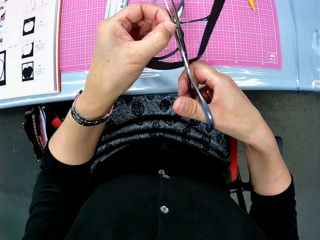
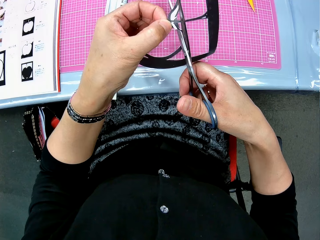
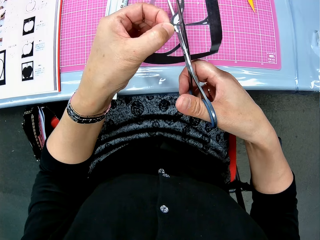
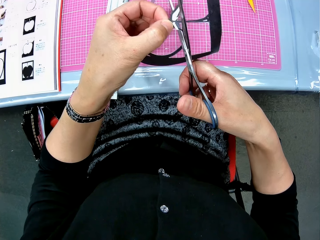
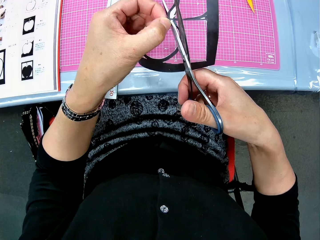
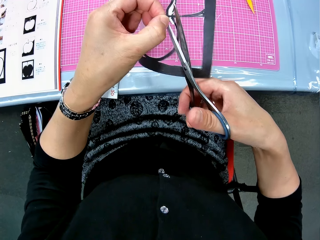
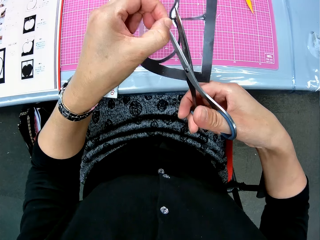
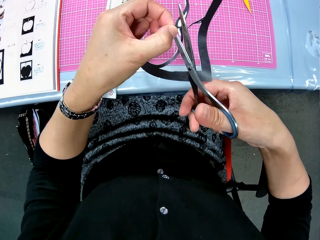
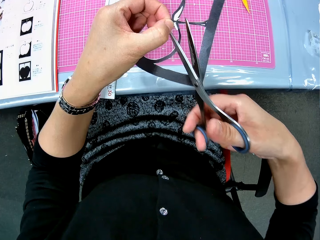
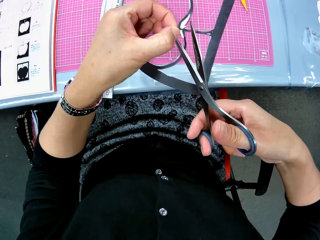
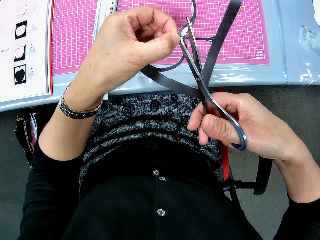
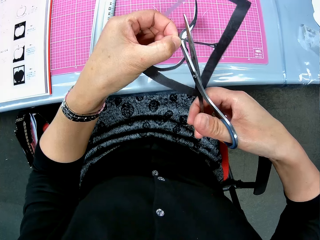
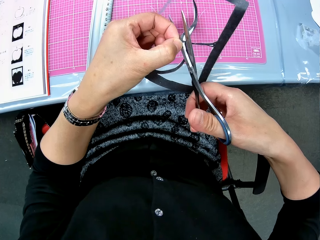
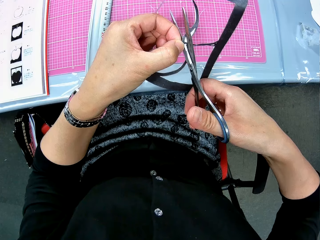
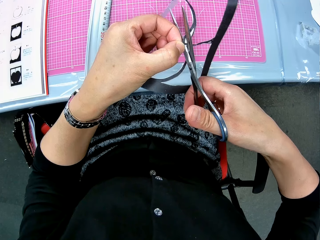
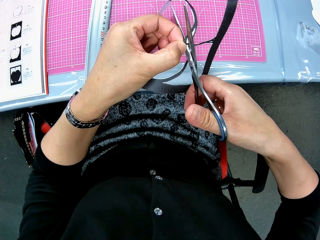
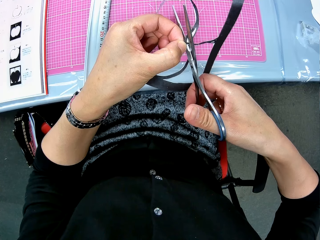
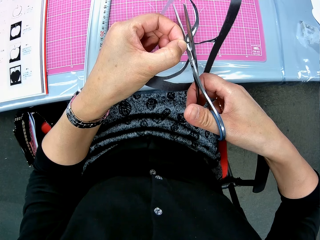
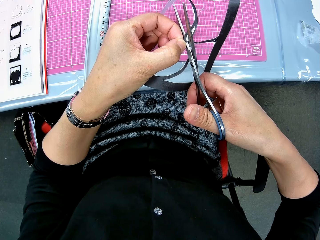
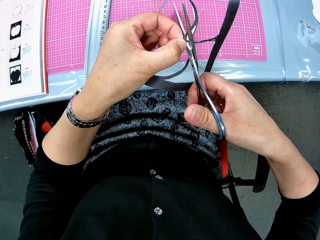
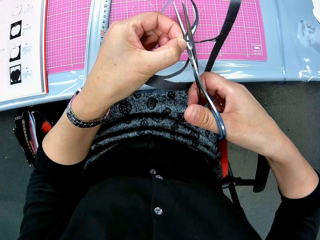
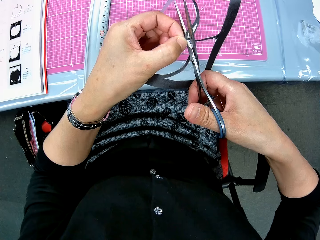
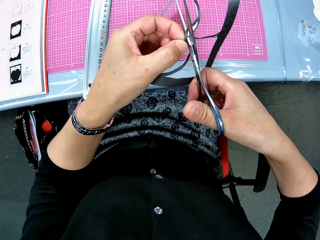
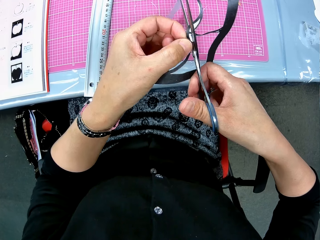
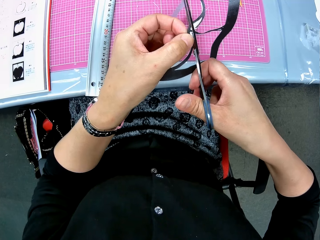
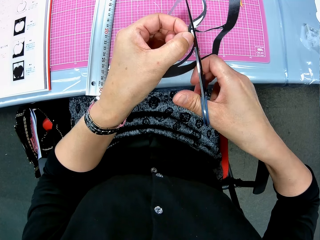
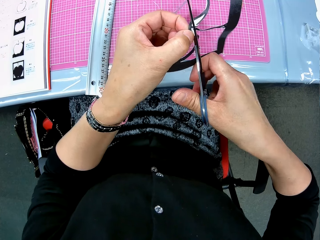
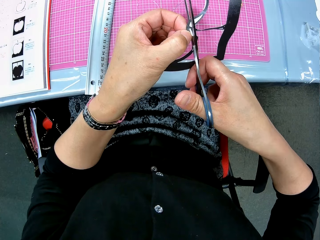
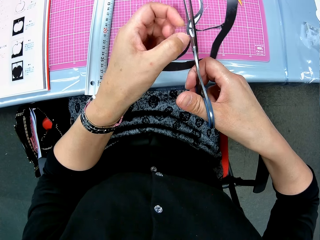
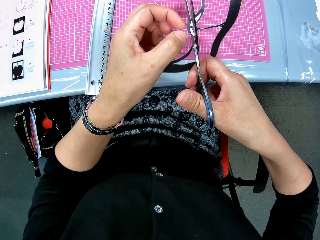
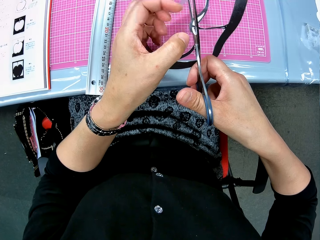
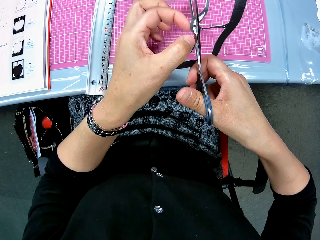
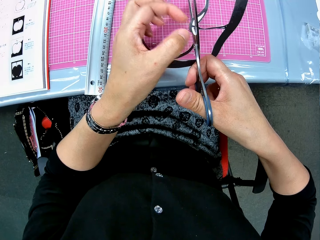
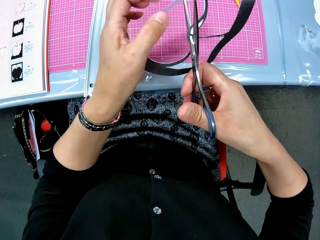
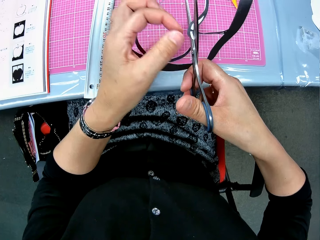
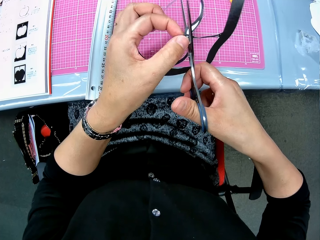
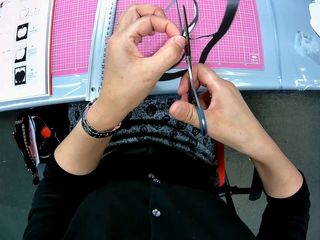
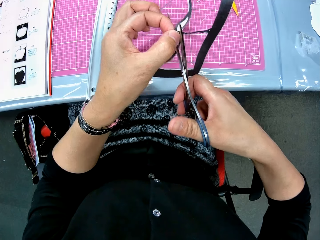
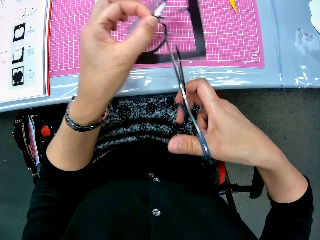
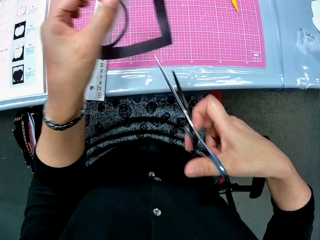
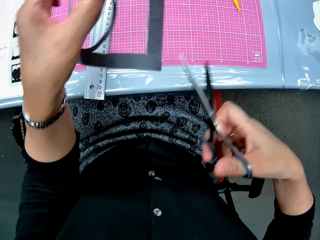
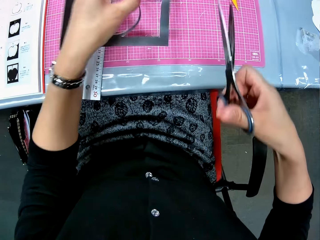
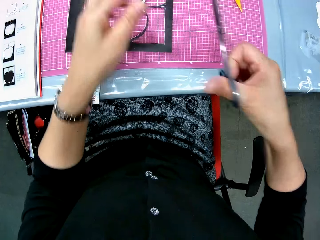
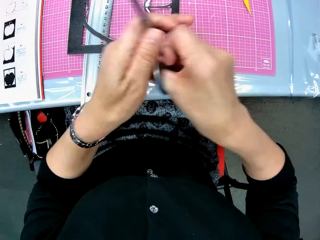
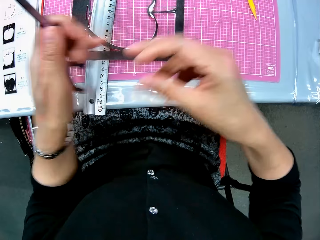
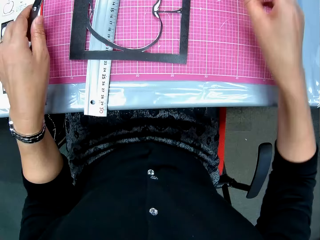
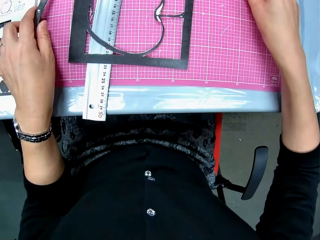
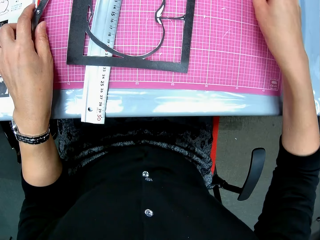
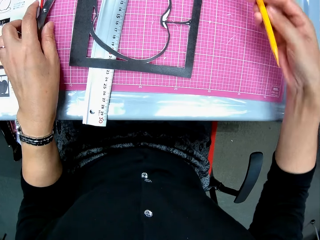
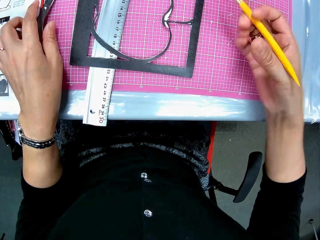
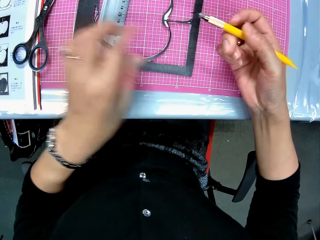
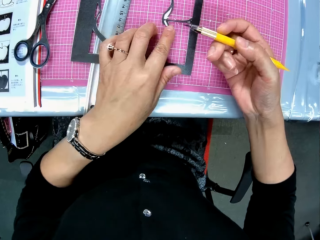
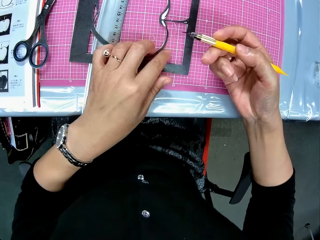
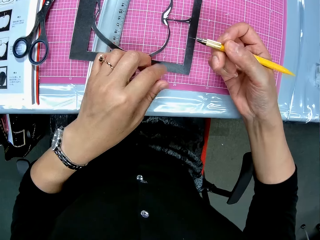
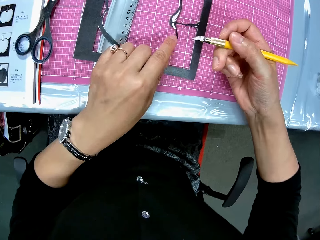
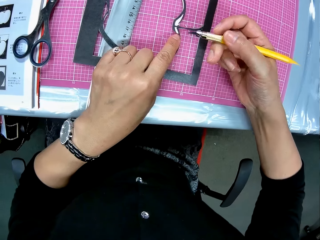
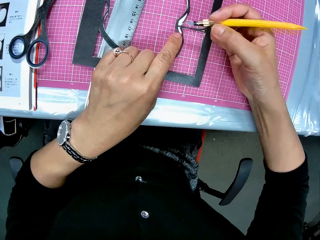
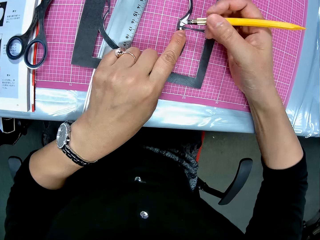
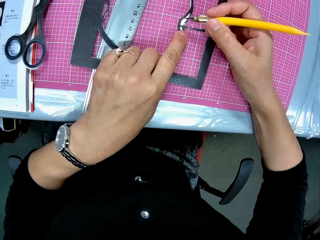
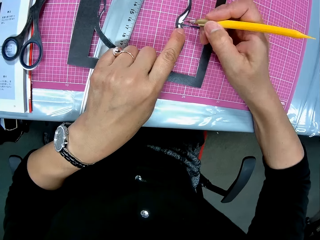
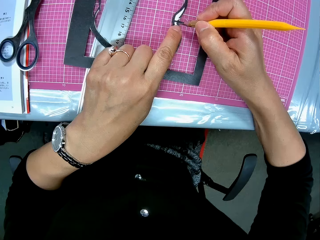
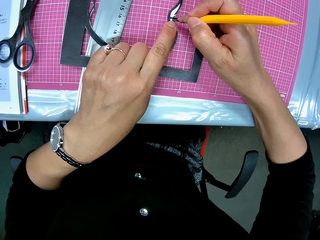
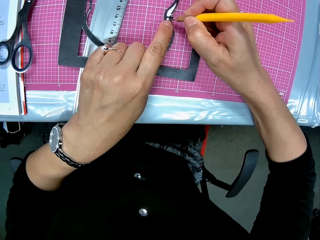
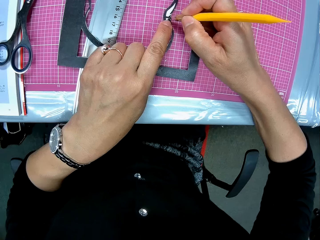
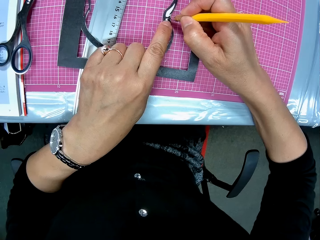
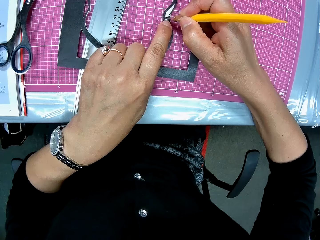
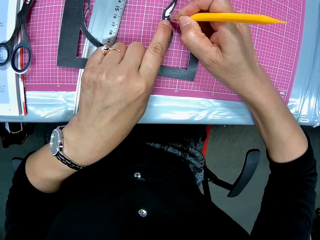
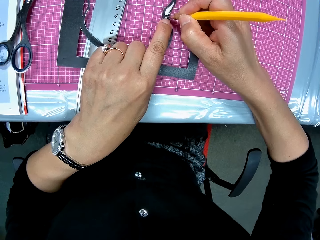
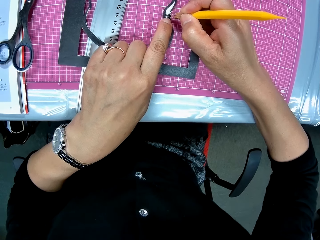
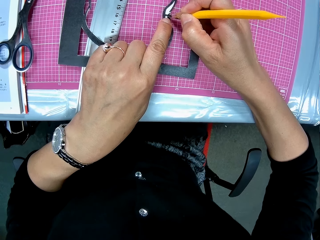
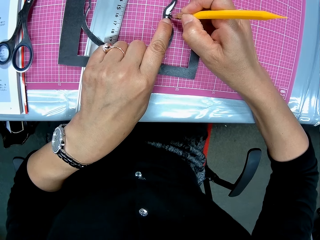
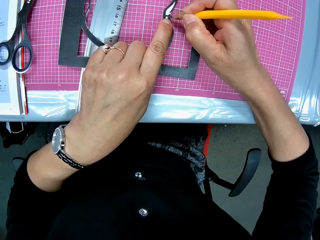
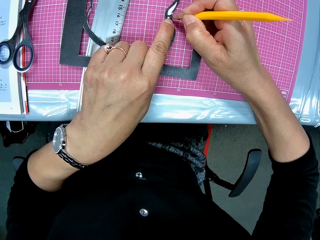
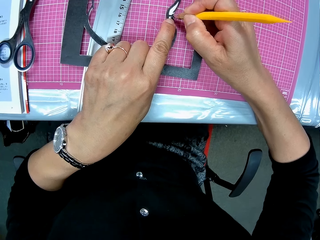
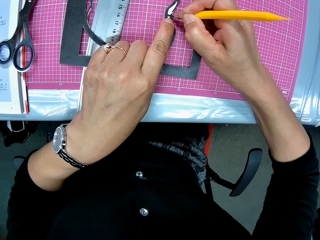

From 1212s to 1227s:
The camera wearer cuts the paper cut out or last craft piece with a scissor. She drops the last craft piece on the cutting mat. She holds the paper cut out. She switches the scissors from her right hand to her left hand. She drops the scissors on the left side of the table. She picks up the craft knife or paper cutter from the cutting mat. She places her left hand on the last craft piece. She continues to trim the last craft piece with the craft knife. She stares at the paper cutter.

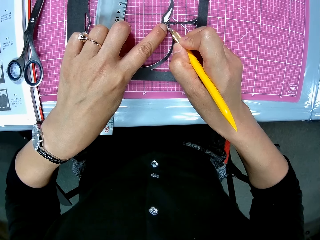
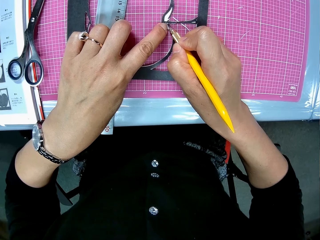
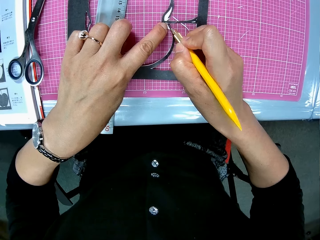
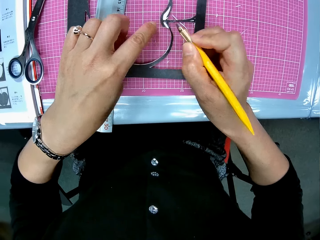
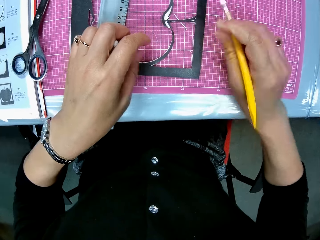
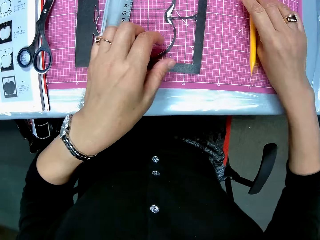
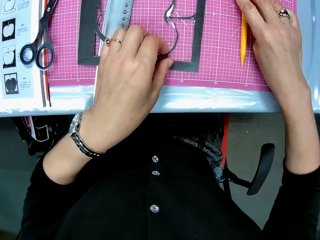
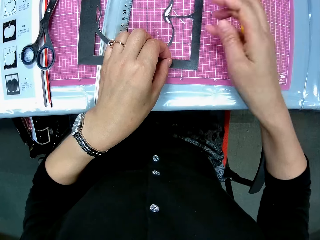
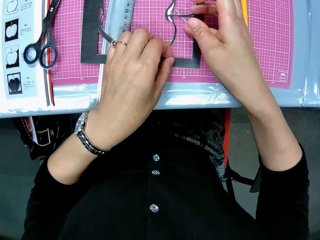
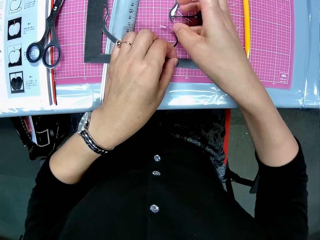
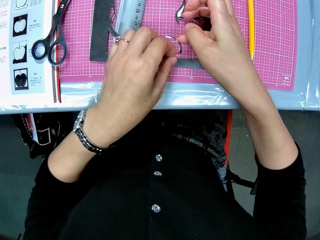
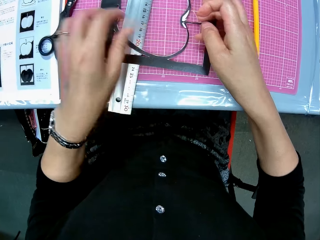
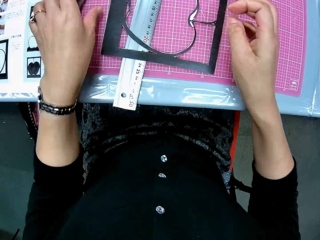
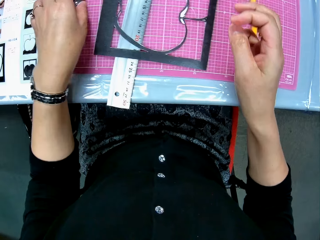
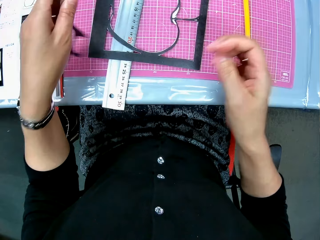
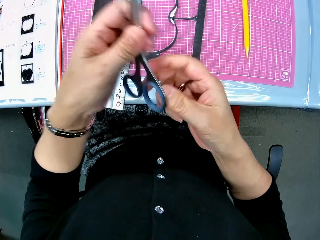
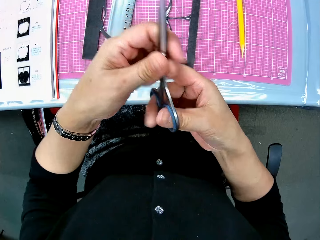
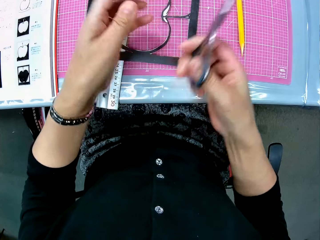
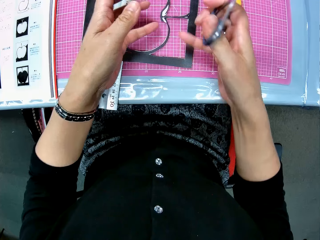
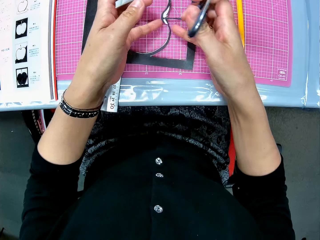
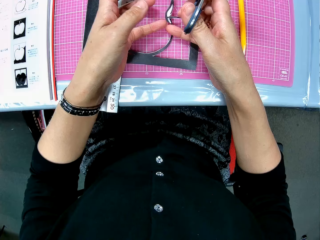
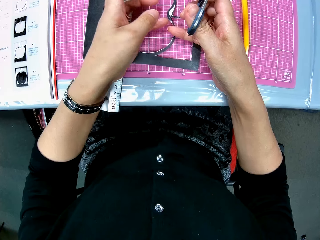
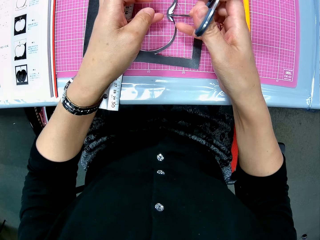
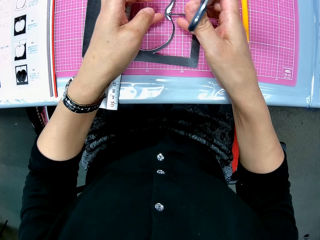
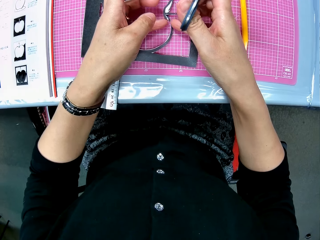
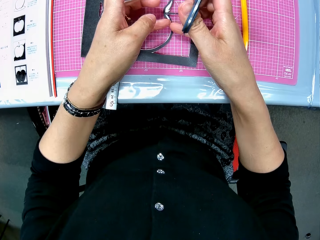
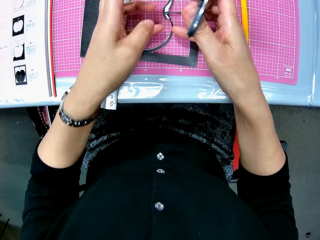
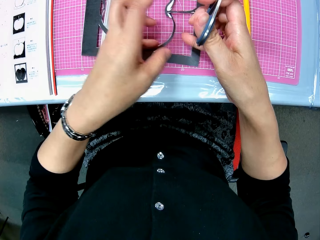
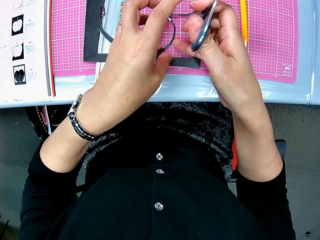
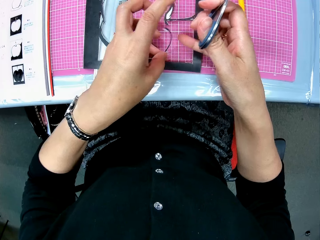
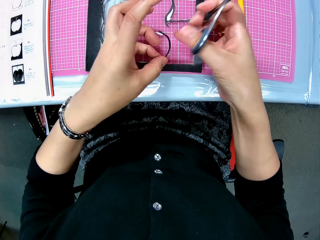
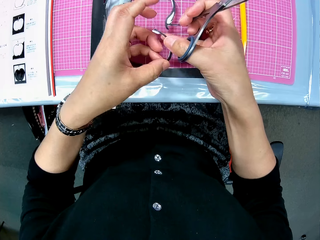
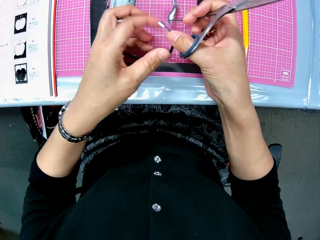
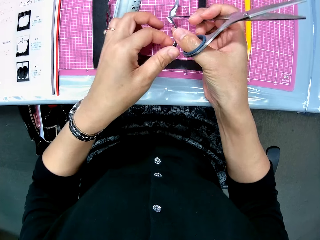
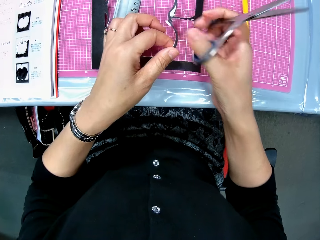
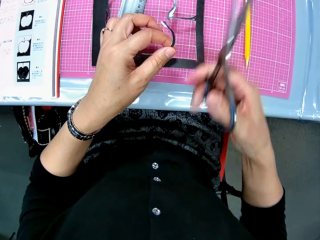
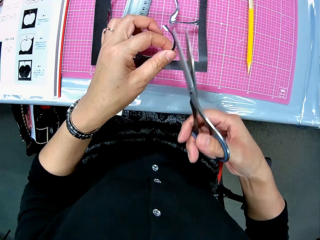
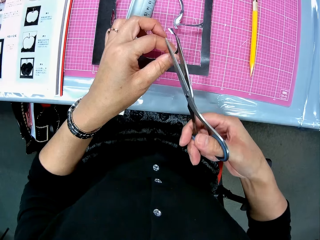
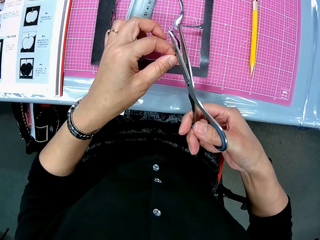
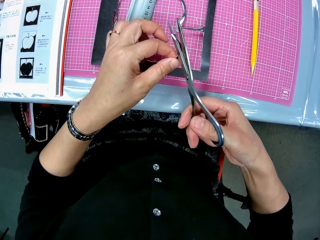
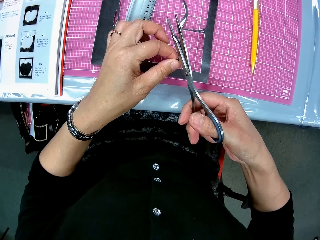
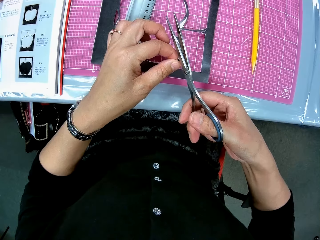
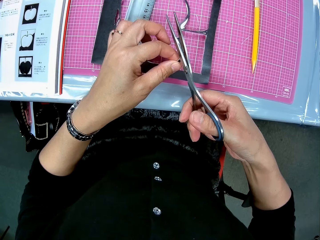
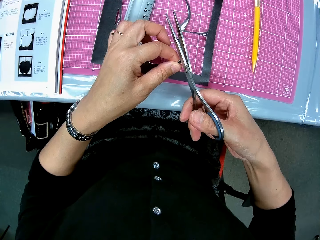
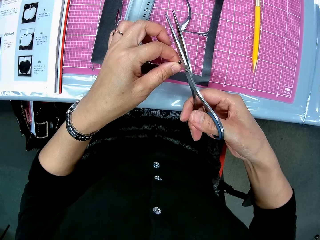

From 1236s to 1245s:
The camera wearer drops the craft knife on the cutting mat. She touches the last craft piece or paper cut out on the cutting mat. She inspects the paper cut out. She picks up the scissors from the left side of the table. She sets the scissors on her right hand. She lifts the centre of the last craft piece from the cutting mat. She inspects the paper cut out. She picks up the paper cut out. She continues to trim the last craft piece with the scissors.
